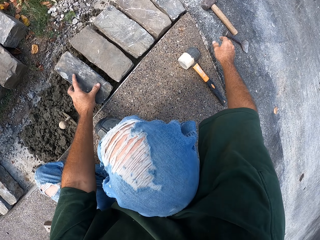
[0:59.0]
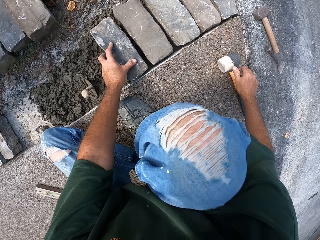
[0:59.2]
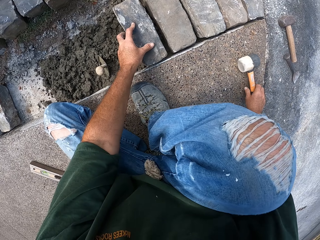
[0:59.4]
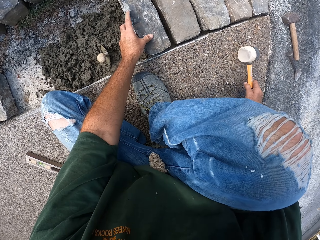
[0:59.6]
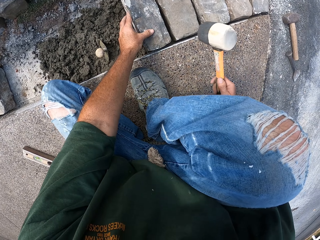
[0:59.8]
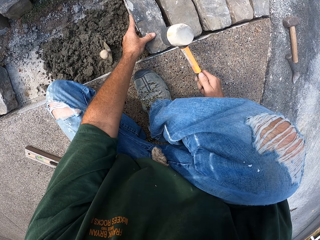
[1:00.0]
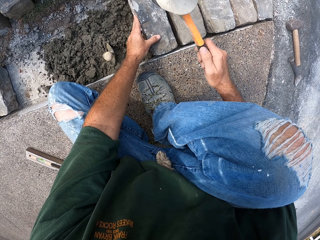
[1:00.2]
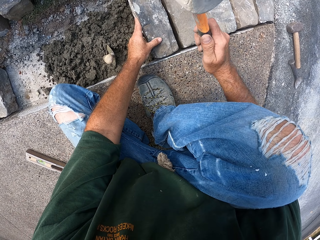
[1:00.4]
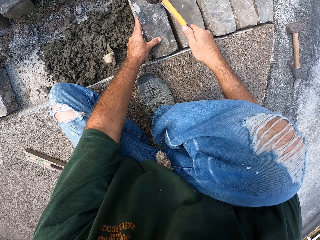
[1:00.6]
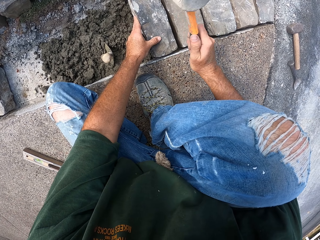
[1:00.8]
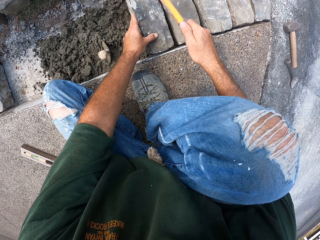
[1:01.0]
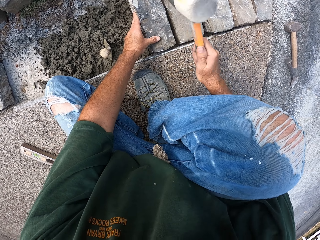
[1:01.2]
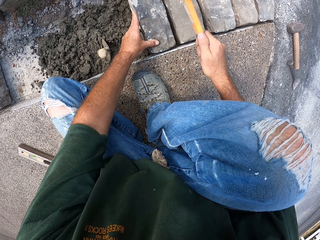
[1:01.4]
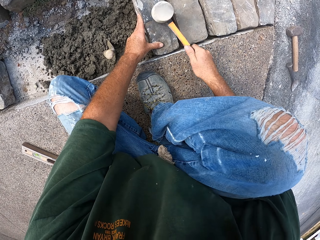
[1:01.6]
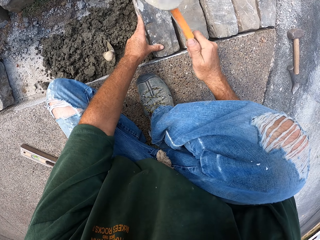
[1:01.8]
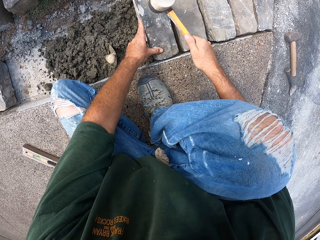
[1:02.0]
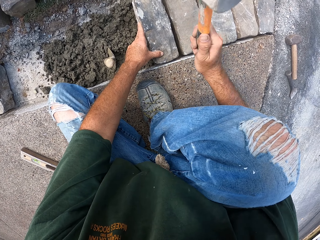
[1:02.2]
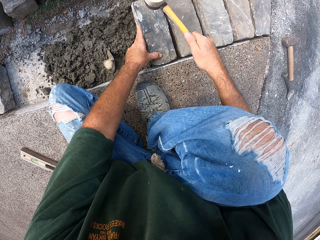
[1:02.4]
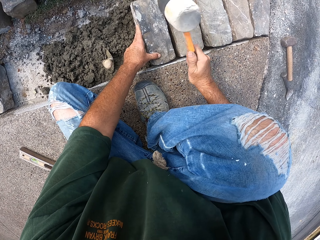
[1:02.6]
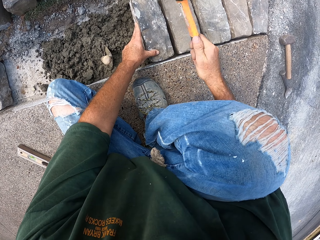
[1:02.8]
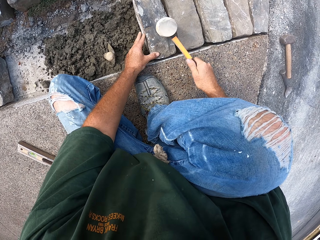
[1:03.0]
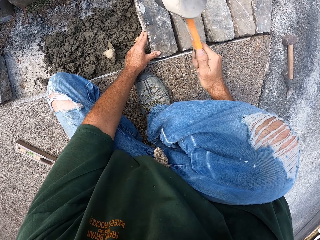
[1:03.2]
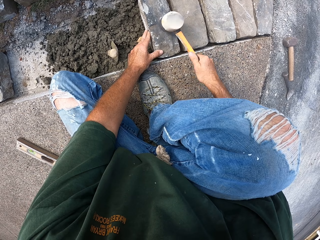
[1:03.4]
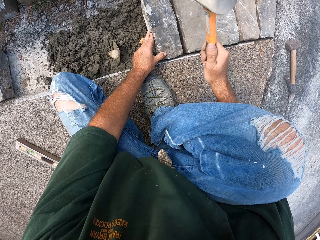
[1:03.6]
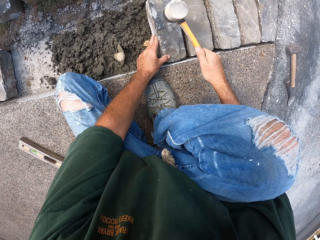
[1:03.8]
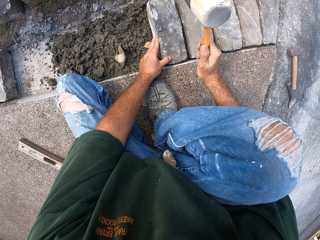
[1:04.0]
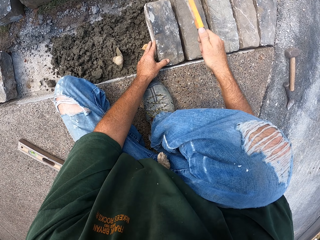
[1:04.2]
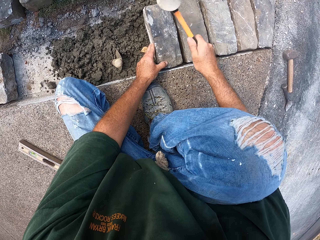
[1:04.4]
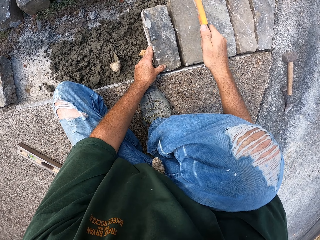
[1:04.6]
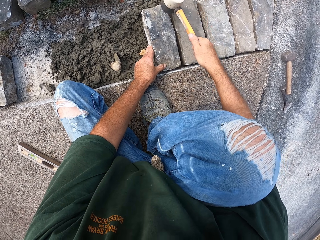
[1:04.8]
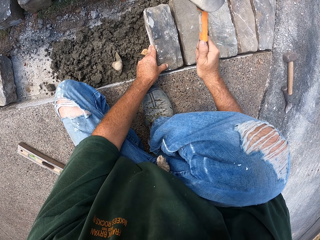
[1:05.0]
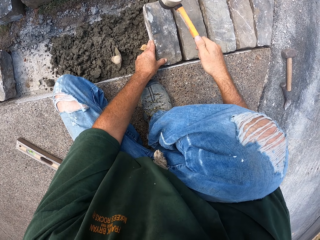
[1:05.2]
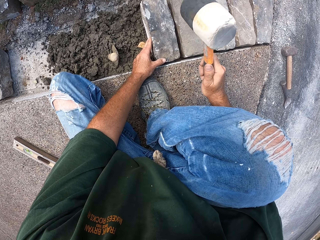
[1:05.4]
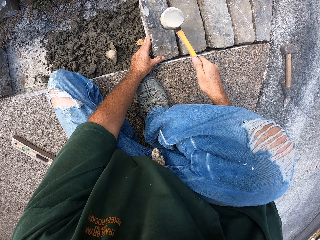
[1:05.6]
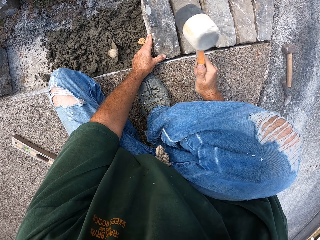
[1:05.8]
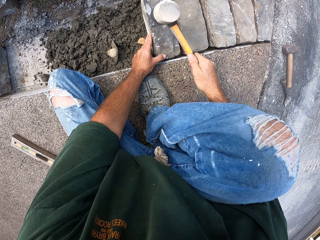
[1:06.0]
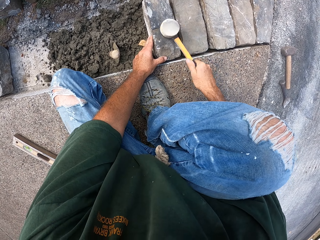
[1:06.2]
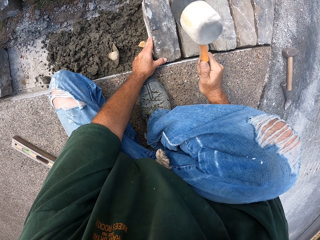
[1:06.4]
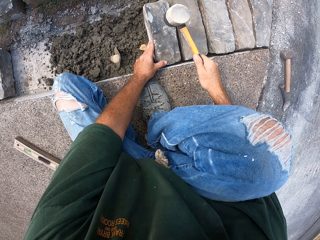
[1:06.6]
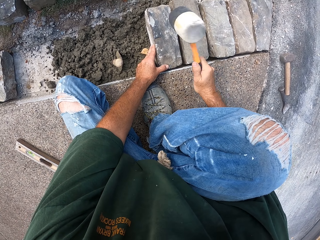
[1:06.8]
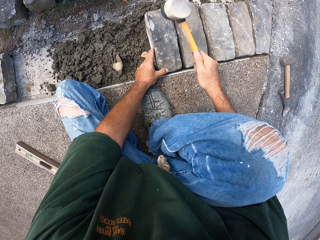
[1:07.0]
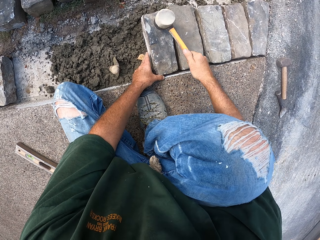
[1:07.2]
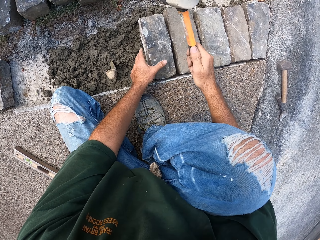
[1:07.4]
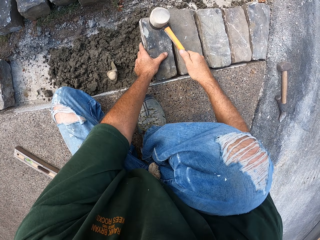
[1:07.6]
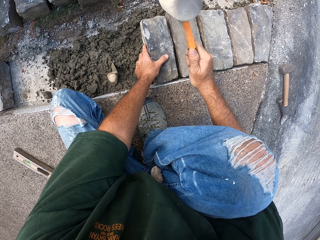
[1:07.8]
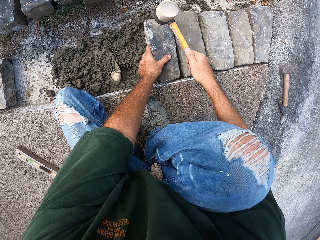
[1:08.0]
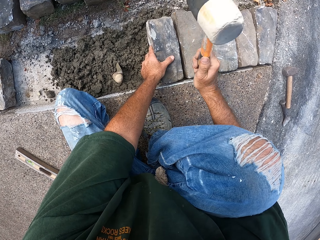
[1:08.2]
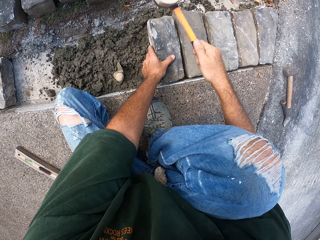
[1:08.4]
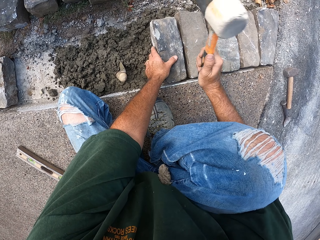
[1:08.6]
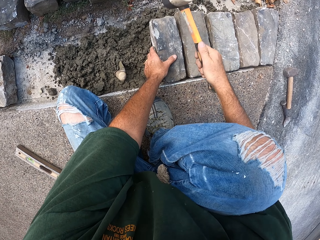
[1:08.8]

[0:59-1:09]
The camera wearer takes the mallet. They hit the stone with the mallet.

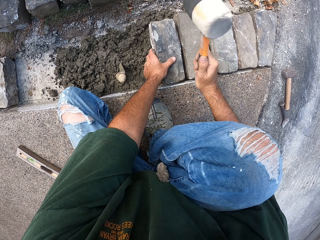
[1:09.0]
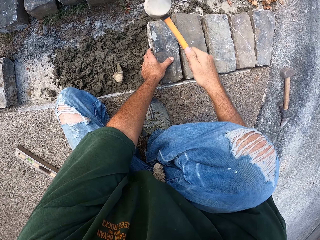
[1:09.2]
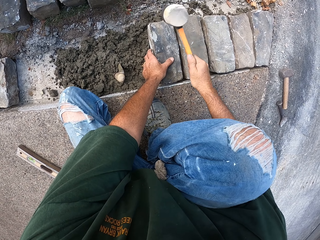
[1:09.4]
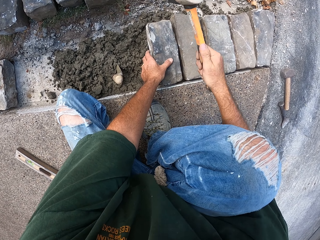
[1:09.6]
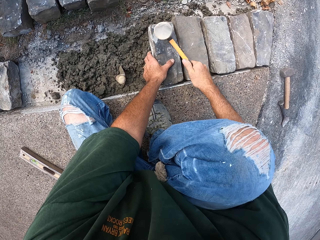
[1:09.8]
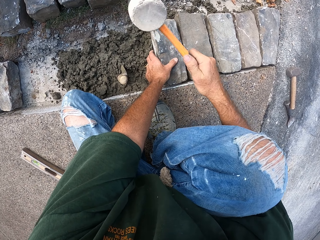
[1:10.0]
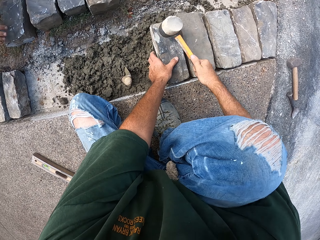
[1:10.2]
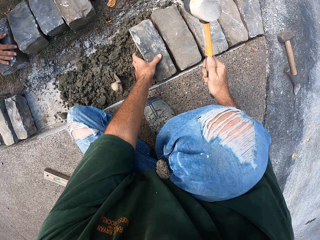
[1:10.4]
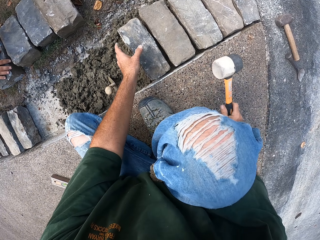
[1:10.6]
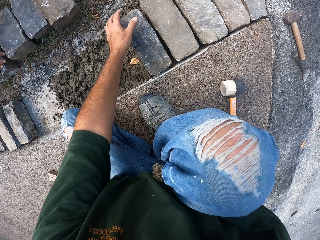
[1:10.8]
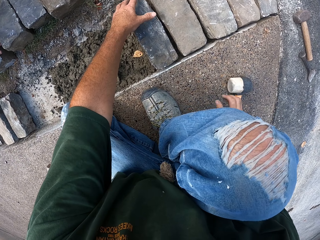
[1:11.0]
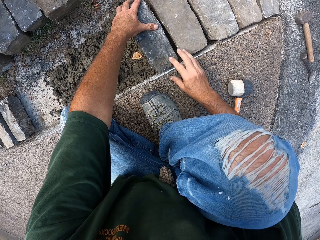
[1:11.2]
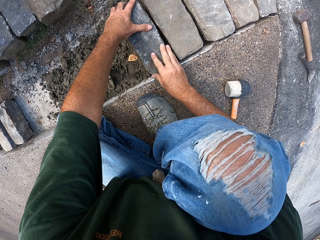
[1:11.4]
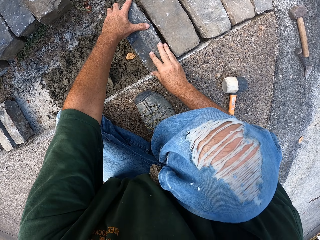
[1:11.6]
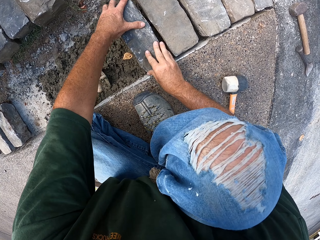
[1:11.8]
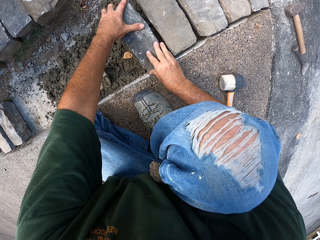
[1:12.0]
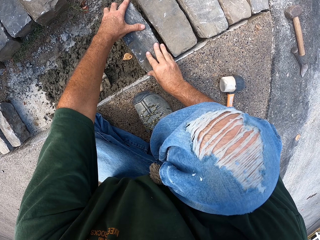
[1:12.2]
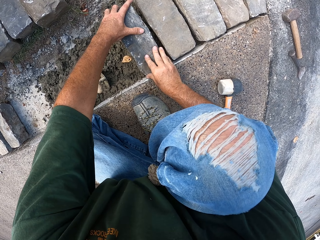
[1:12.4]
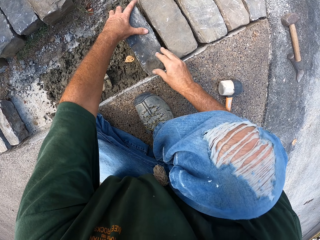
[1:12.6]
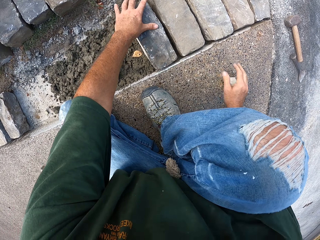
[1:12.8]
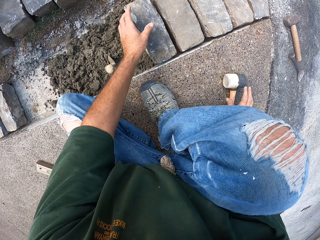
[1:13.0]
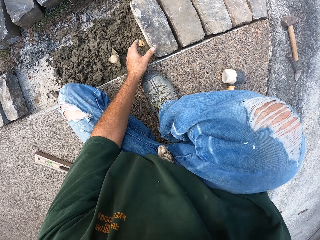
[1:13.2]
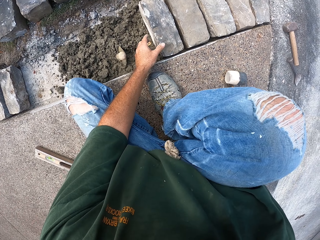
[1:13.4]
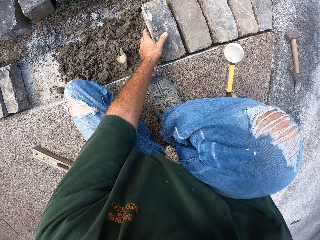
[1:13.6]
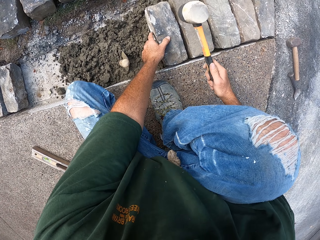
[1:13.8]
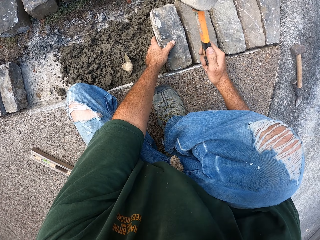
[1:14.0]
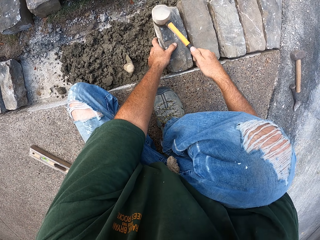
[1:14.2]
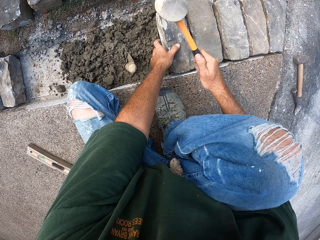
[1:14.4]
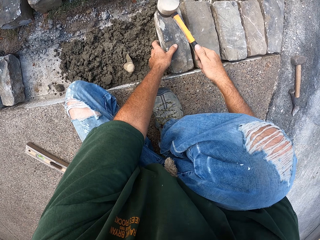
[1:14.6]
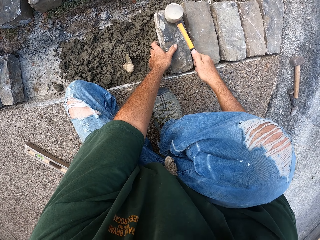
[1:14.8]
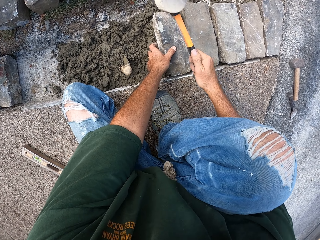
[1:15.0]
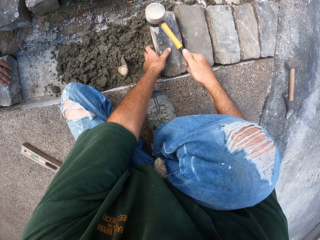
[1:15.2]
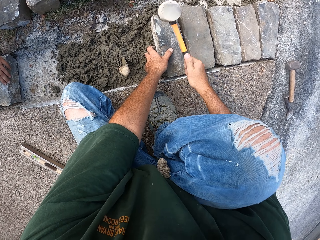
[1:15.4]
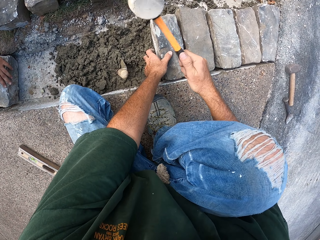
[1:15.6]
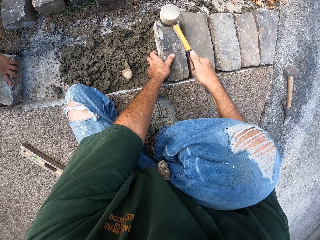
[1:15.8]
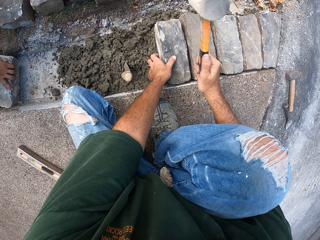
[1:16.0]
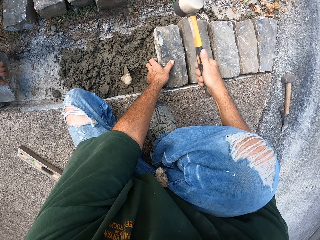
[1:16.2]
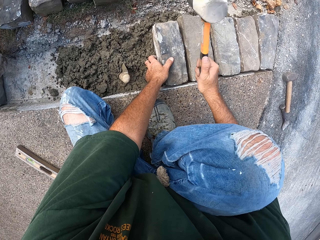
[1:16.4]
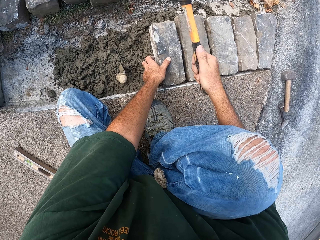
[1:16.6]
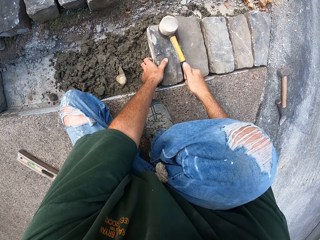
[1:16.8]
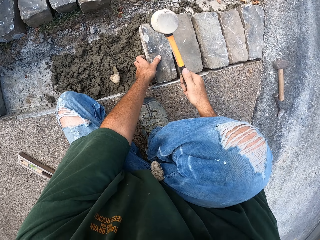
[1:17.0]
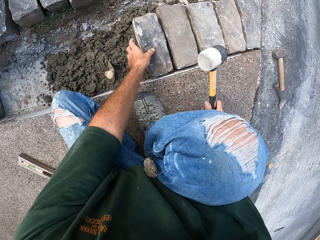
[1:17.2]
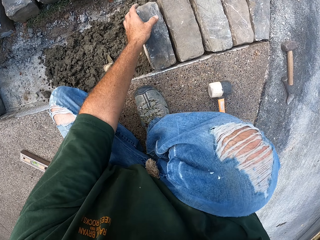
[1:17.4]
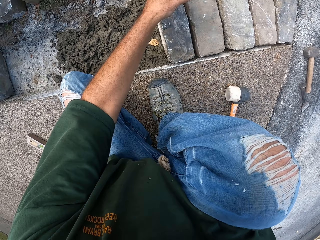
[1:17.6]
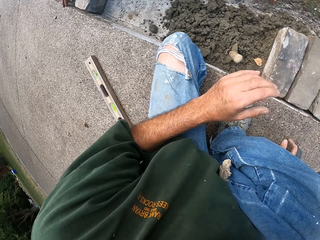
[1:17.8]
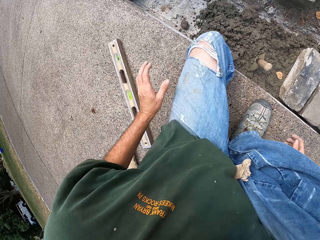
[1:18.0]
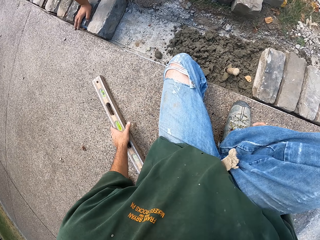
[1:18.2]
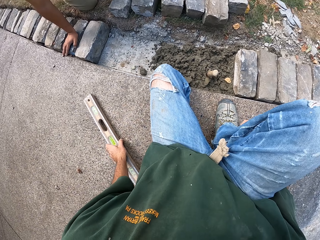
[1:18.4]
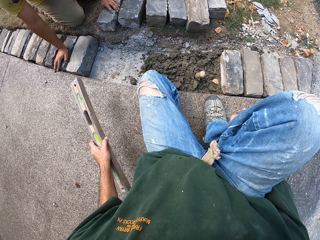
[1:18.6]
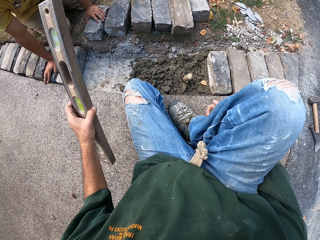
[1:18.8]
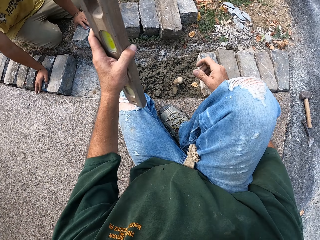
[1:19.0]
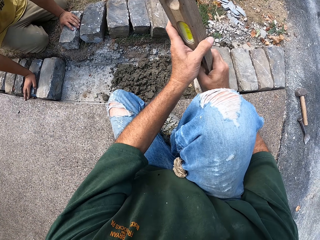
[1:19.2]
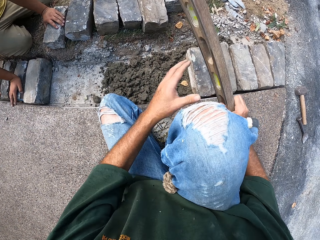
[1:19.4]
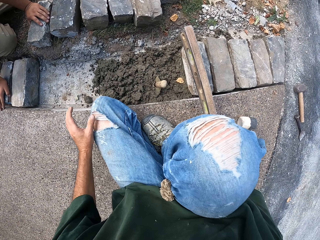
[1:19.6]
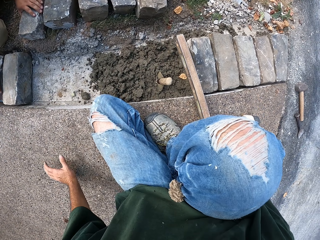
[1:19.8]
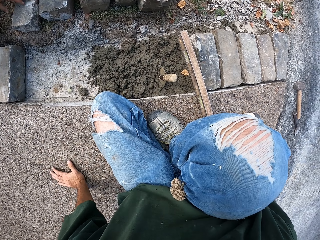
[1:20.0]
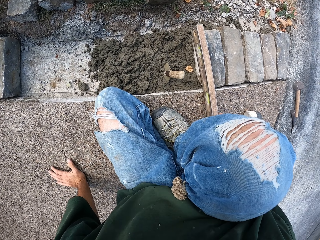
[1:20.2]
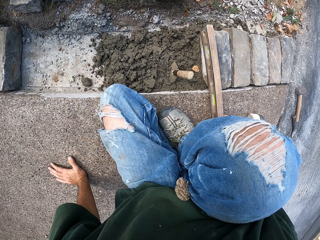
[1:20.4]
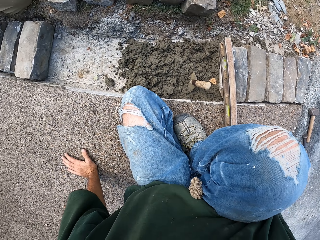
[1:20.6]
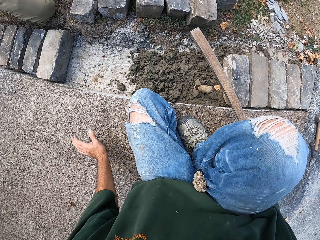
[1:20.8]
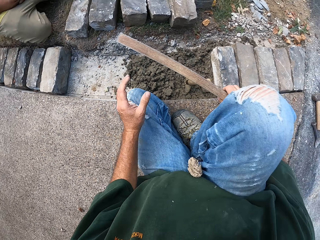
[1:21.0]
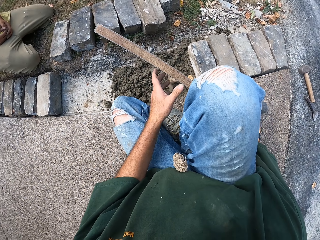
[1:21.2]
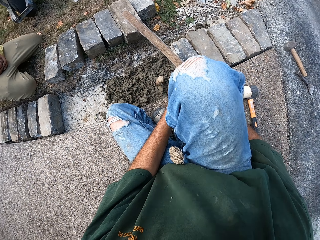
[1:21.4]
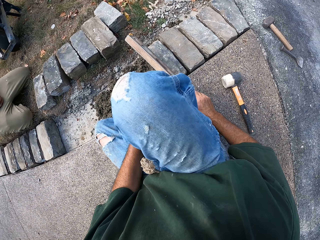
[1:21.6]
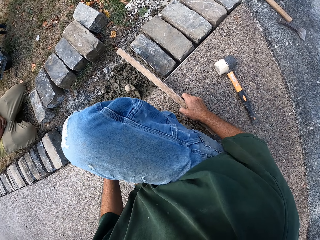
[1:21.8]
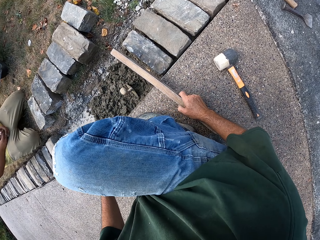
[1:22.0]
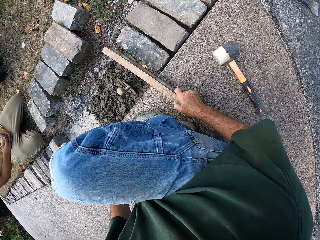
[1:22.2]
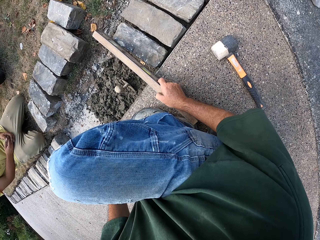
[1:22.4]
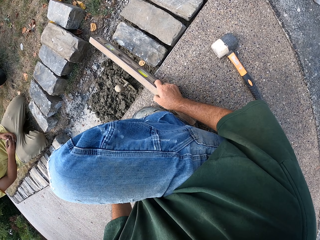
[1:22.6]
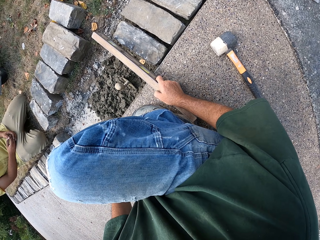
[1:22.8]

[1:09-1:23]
The camera wearer puts the hammer down. They fix the stone block on the mortar. They pick up the hammer. They hit the stone block by the hammer. They put the hammer down. They pick up a level ruler. They measure the ground level with the level ruler.
